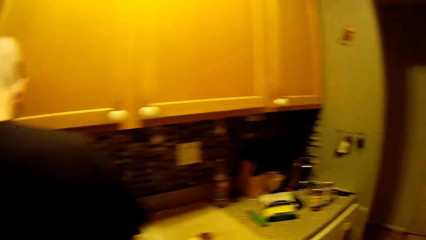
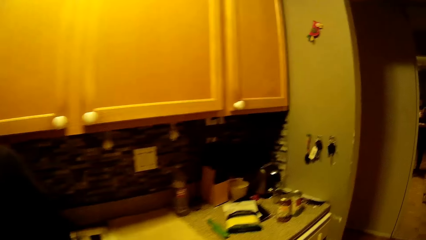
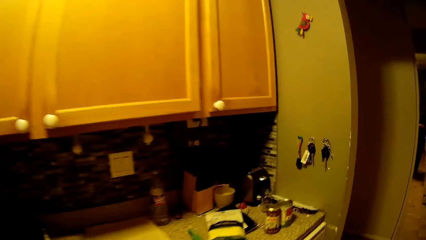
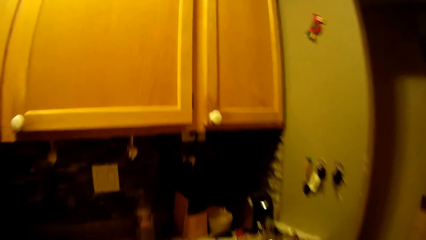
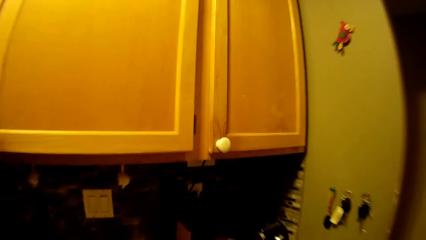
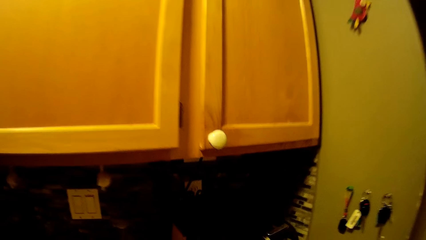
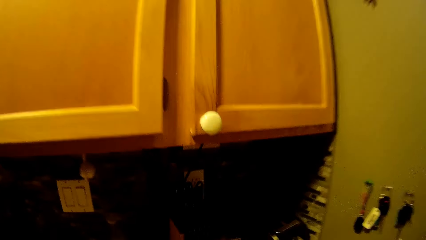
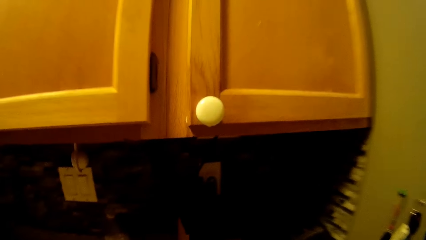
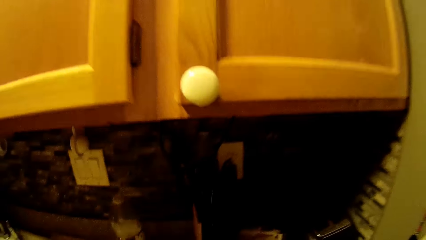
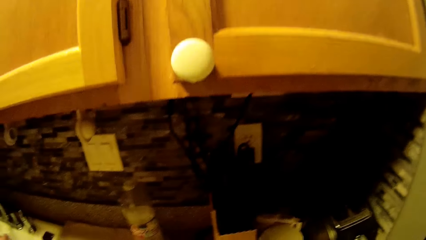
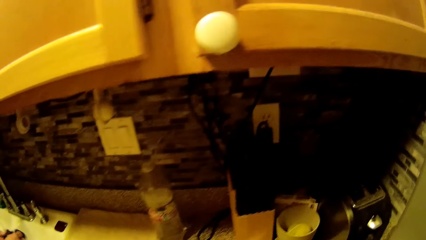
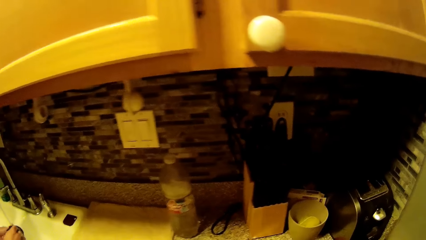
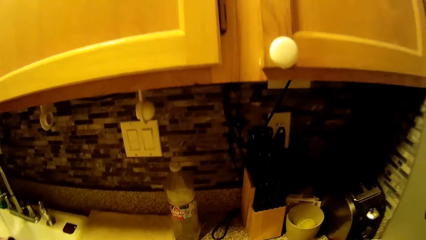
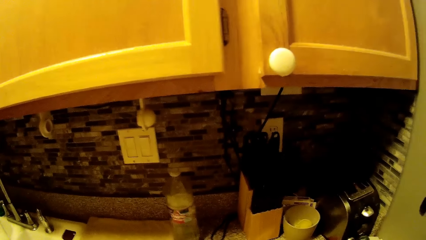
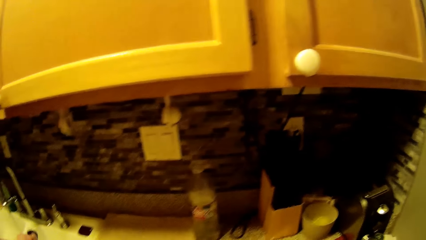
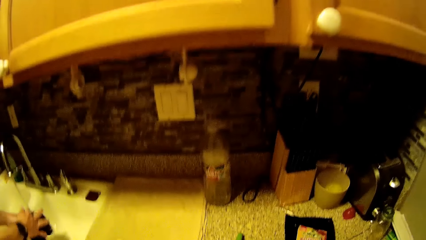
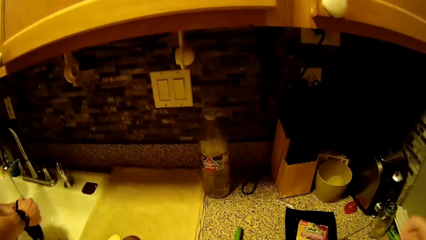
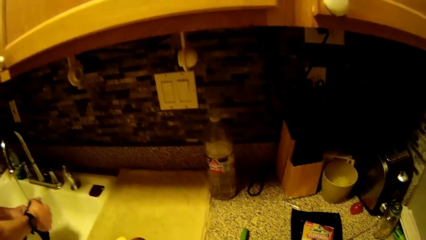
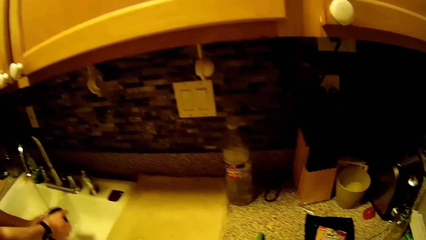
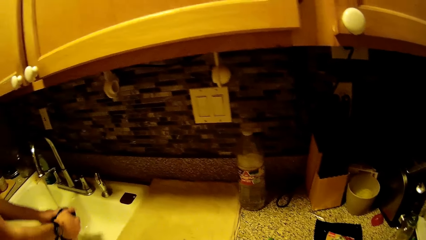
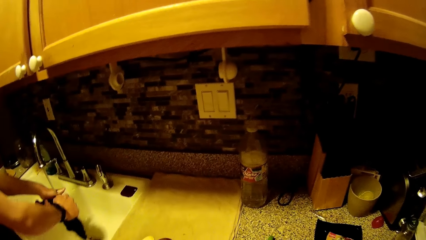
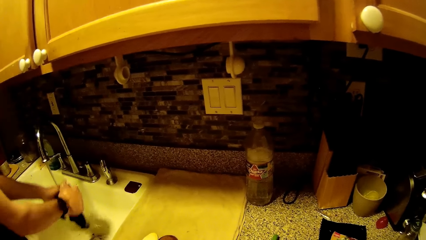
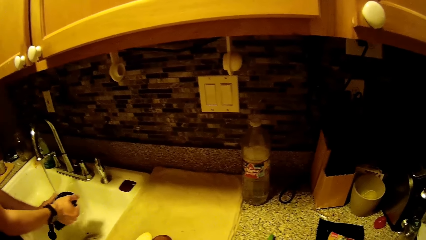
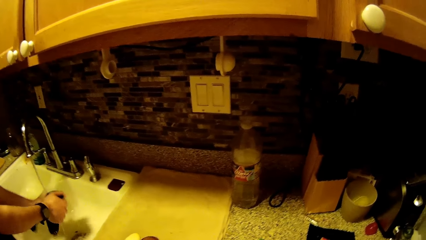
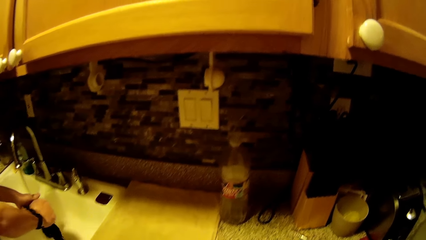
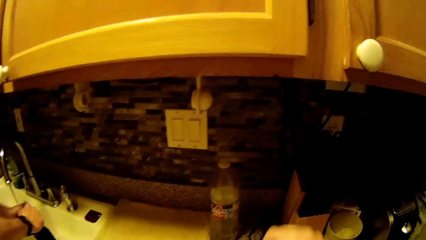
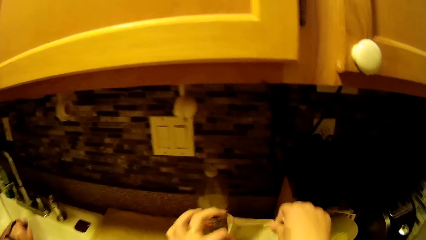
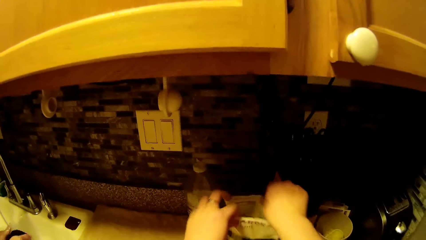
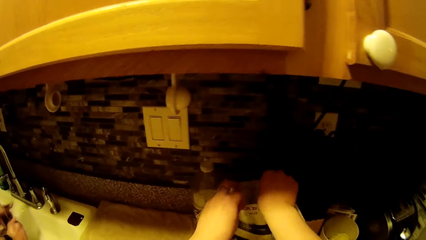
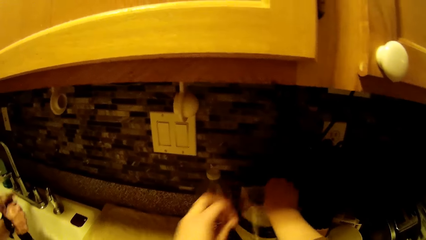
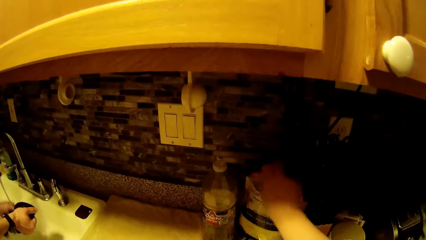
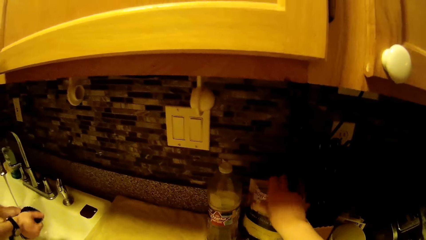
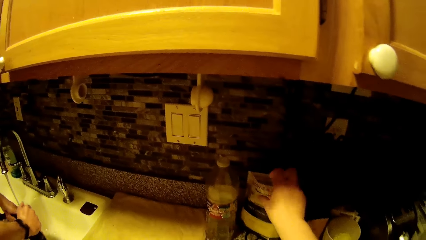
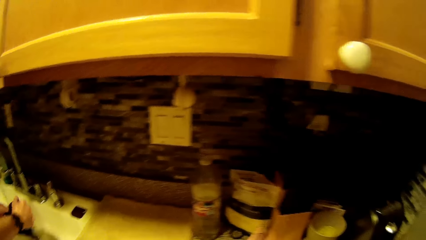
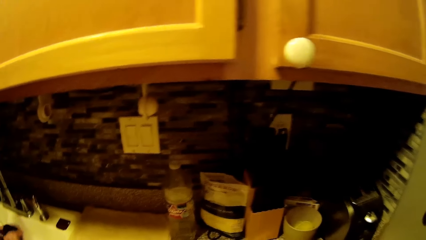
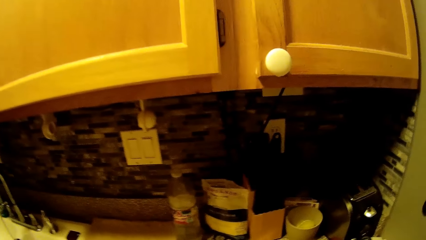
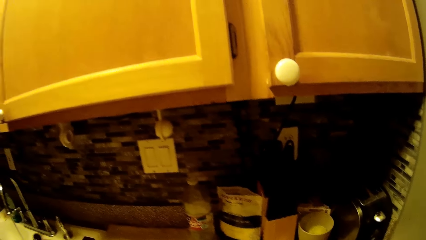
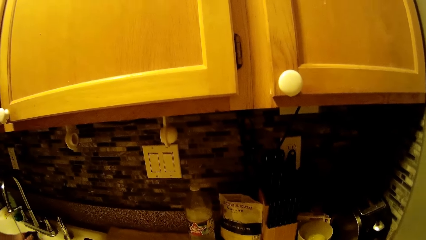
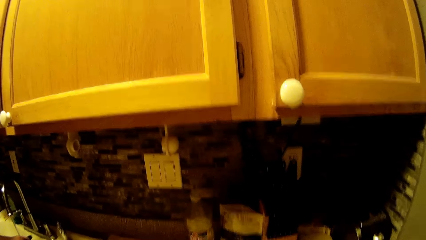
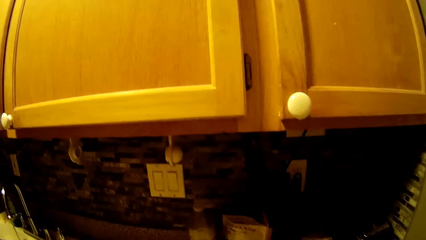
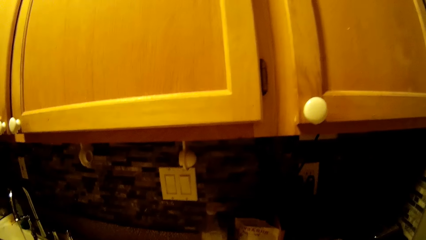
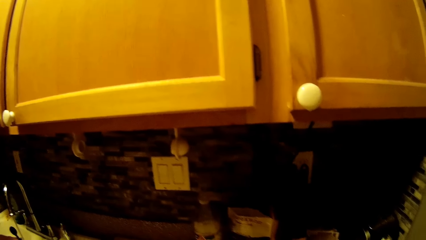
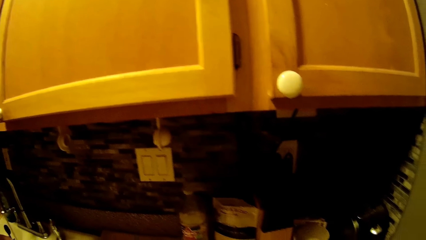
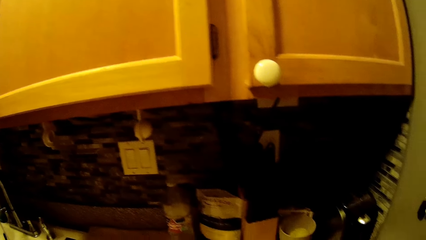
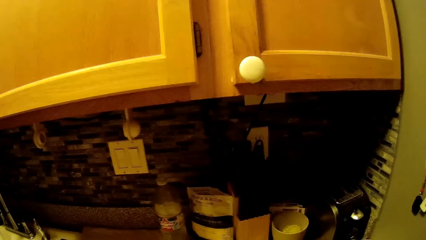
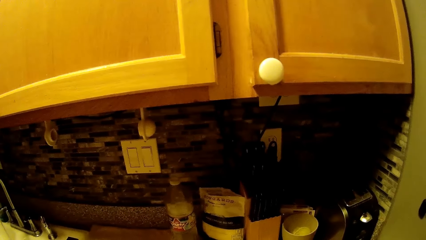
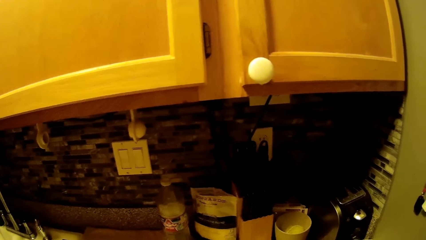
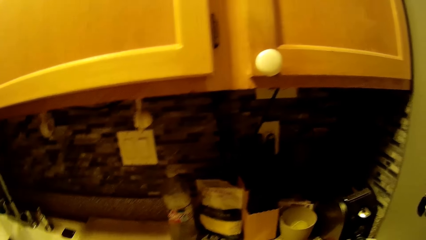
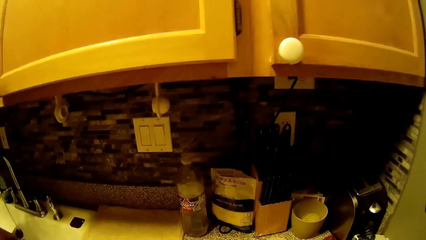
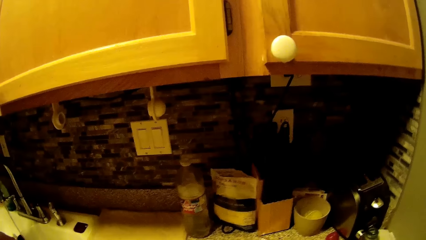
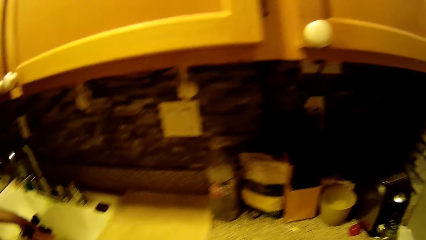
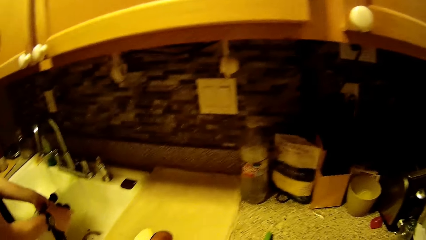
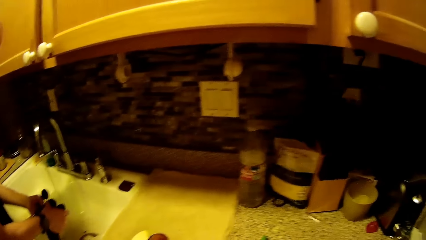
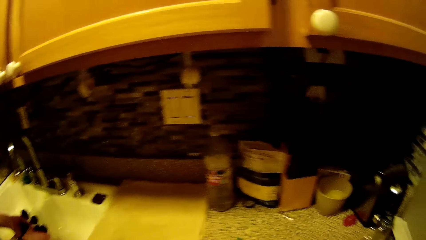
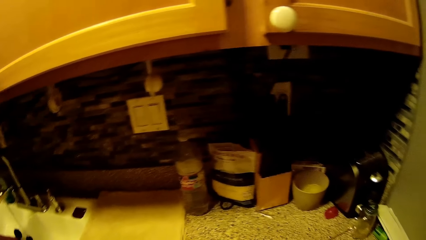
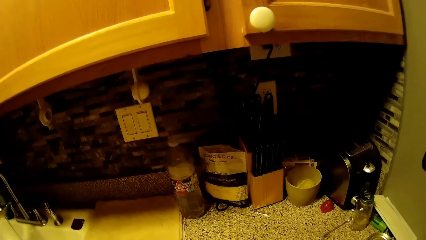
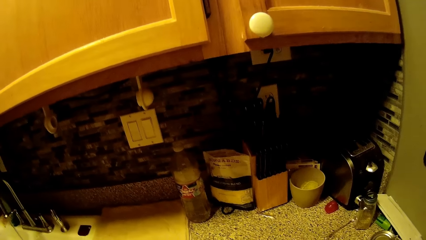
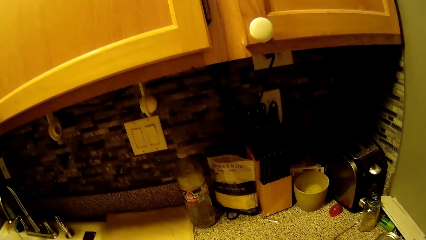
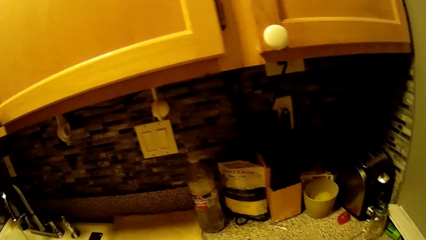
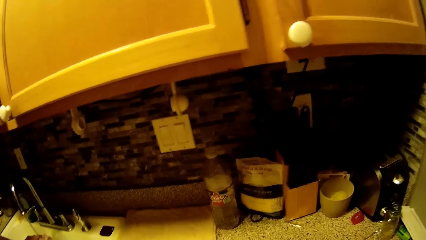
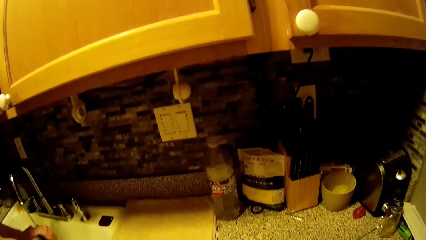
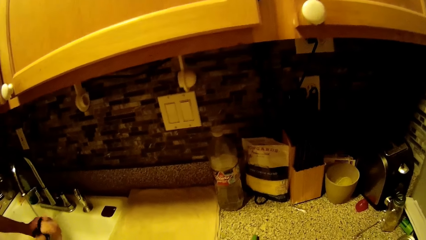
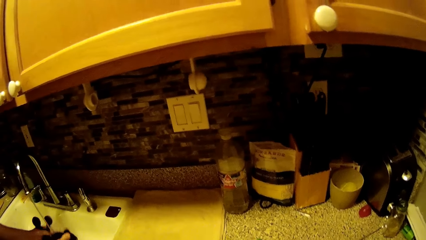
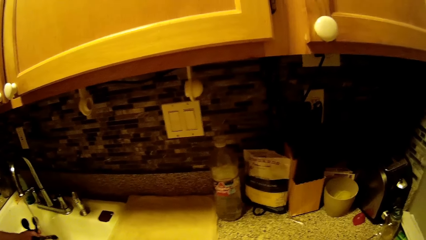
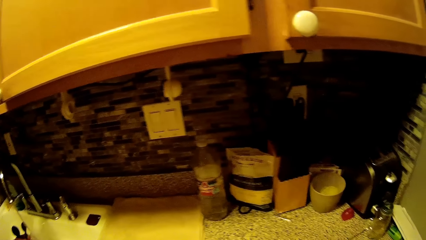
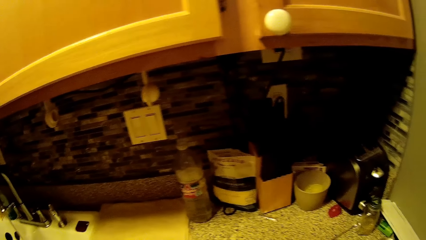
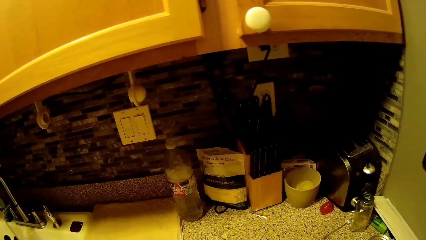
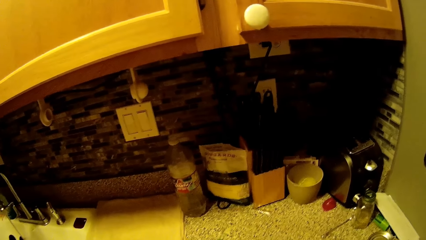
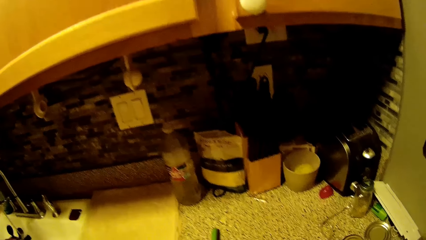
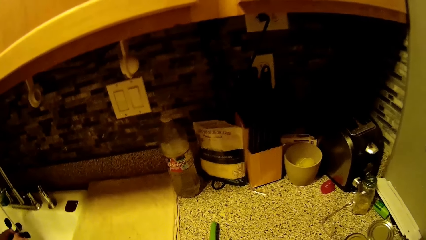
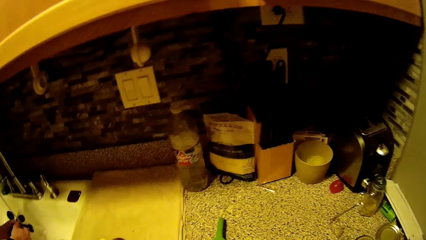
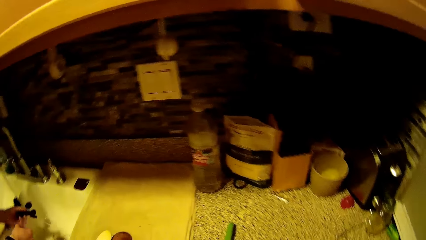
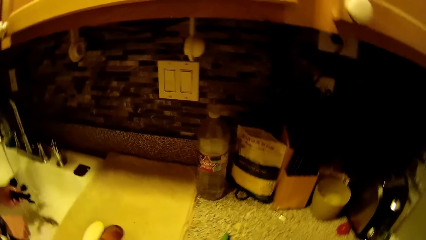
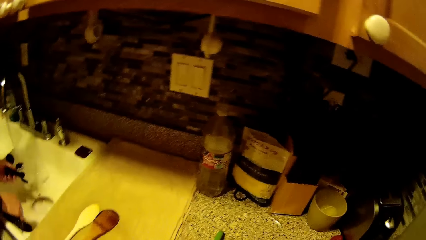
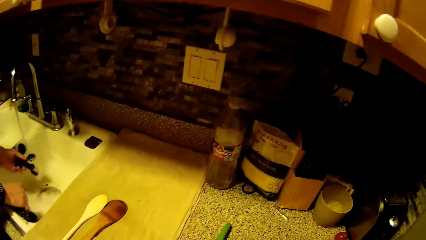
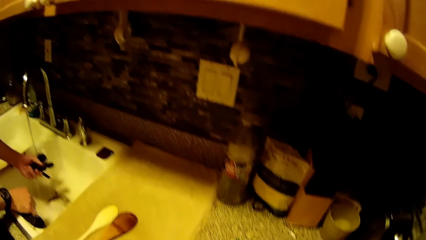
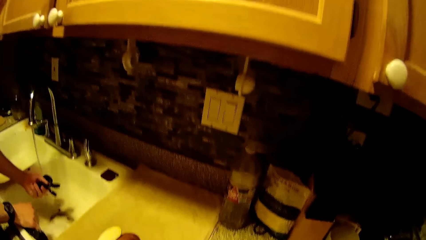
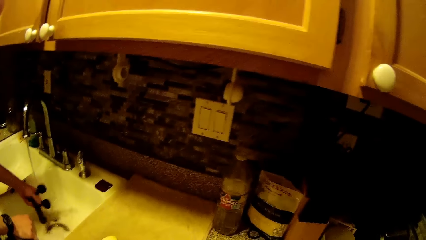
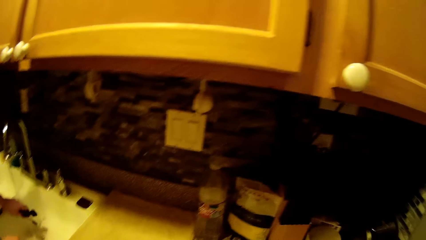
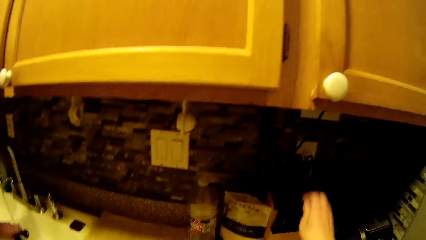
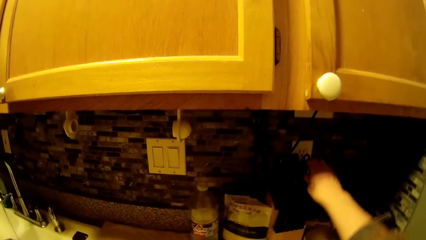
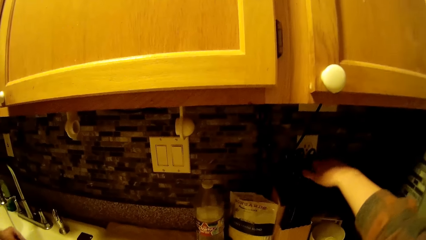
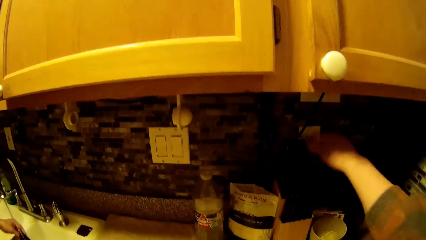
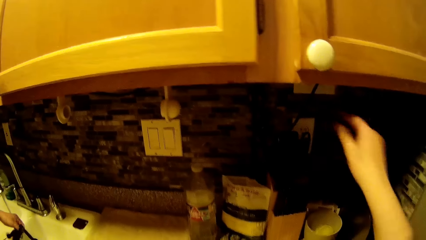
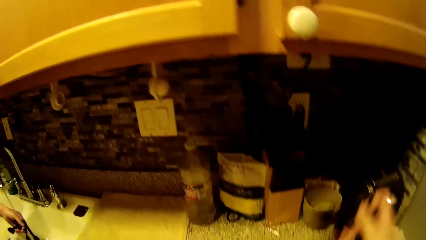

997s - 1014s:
The camera wearer touches a plastic paper. A man washes cloth. The camera wearer drops the plastic paper or nylon bag on the kitchen counter with both hands. They look at items on the countertop. They sing. The man rinses a cutter in his left hand.
